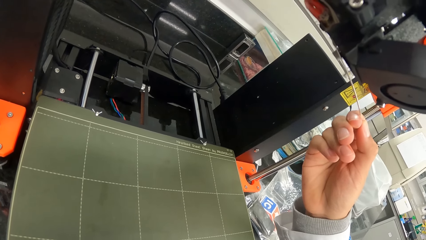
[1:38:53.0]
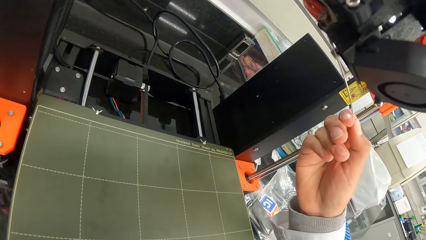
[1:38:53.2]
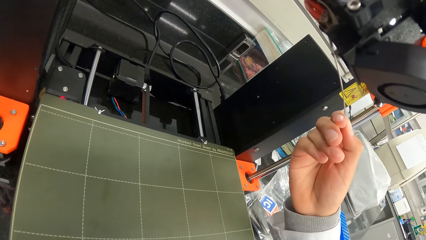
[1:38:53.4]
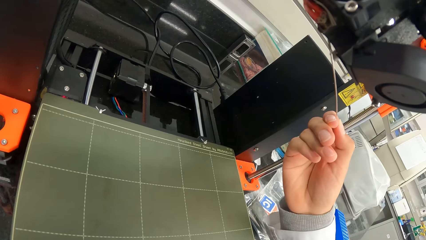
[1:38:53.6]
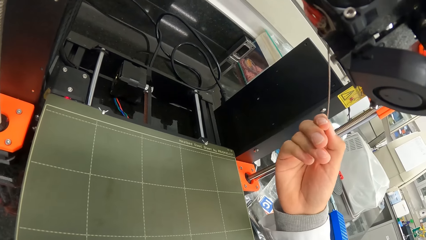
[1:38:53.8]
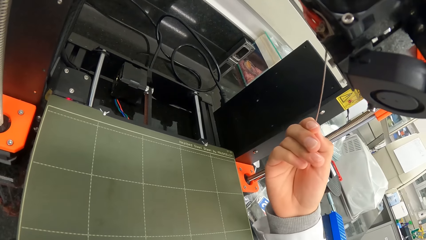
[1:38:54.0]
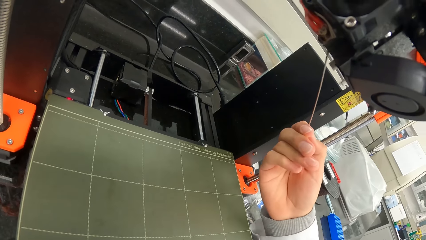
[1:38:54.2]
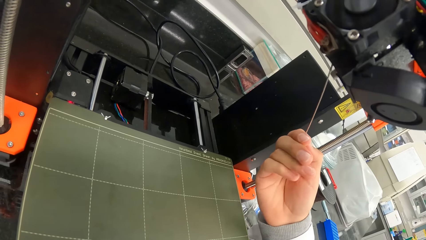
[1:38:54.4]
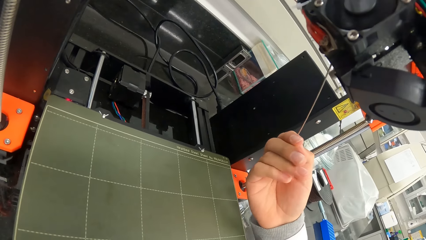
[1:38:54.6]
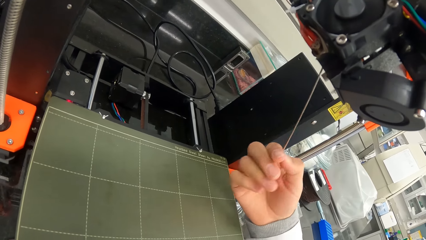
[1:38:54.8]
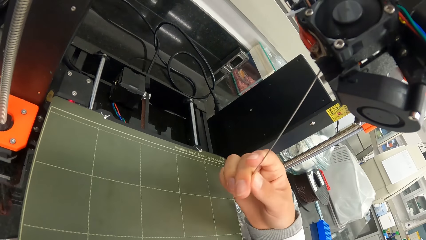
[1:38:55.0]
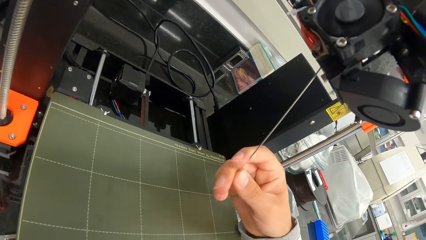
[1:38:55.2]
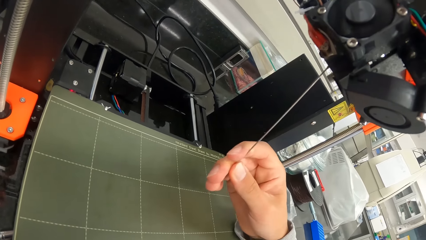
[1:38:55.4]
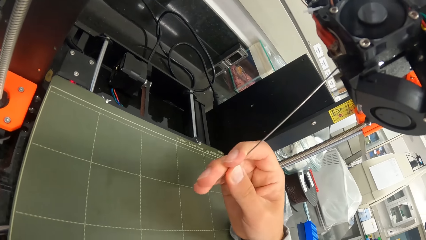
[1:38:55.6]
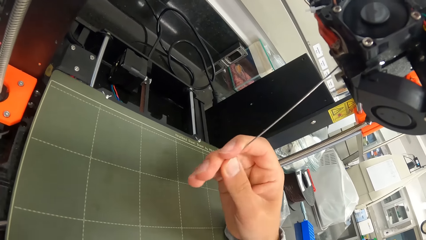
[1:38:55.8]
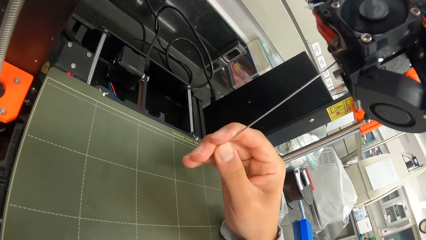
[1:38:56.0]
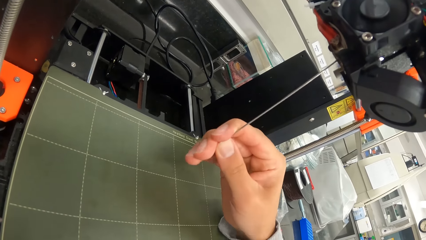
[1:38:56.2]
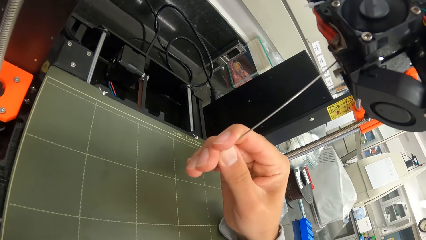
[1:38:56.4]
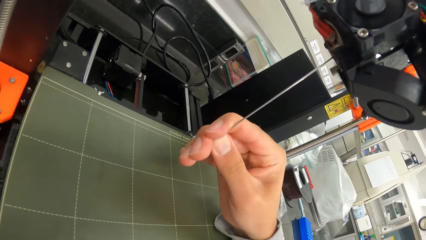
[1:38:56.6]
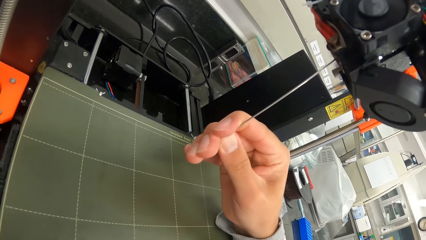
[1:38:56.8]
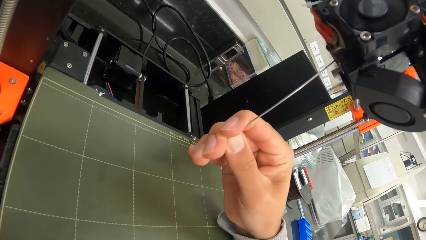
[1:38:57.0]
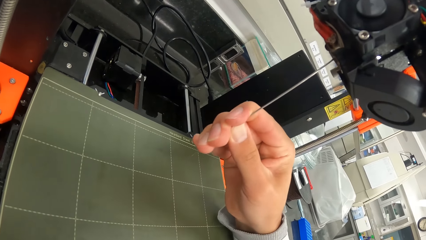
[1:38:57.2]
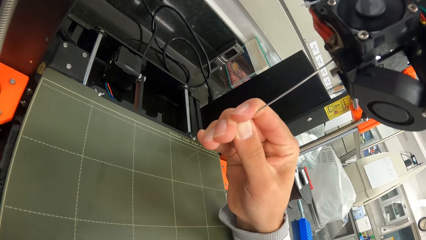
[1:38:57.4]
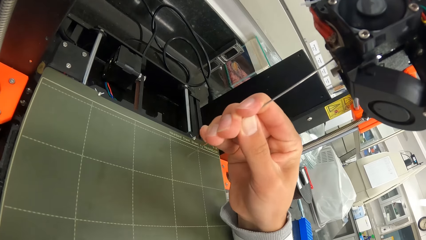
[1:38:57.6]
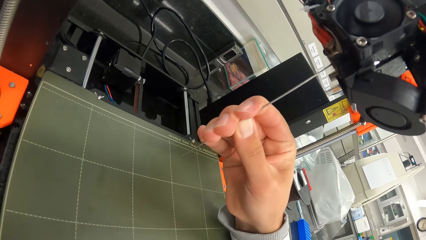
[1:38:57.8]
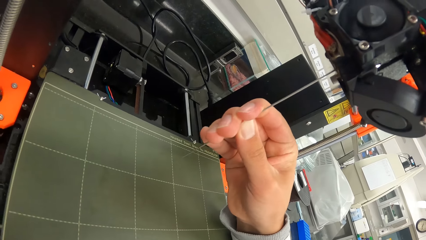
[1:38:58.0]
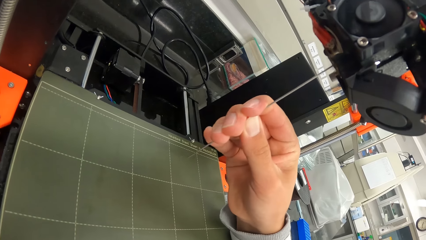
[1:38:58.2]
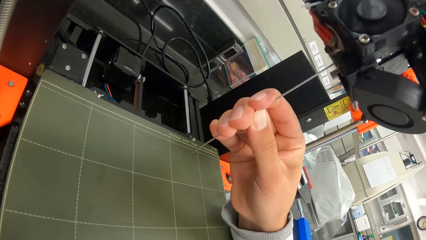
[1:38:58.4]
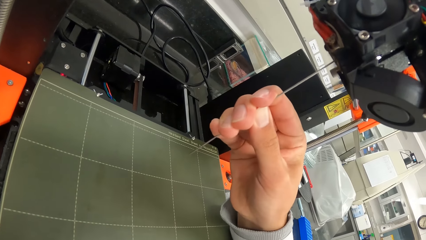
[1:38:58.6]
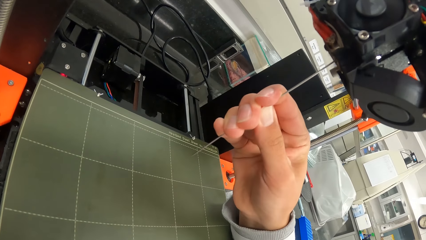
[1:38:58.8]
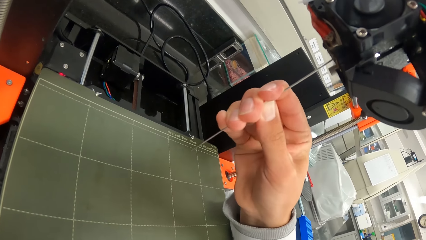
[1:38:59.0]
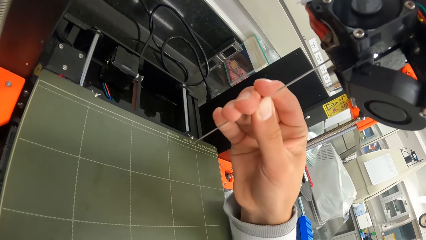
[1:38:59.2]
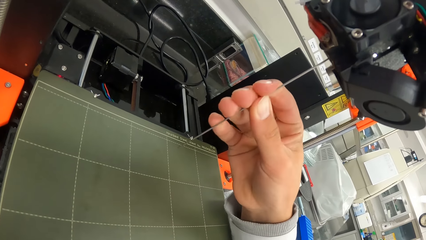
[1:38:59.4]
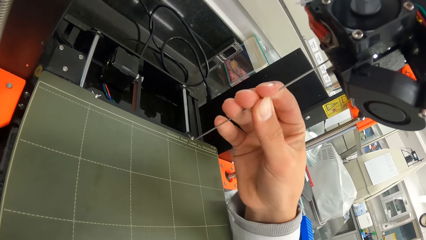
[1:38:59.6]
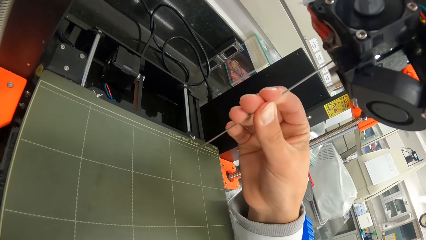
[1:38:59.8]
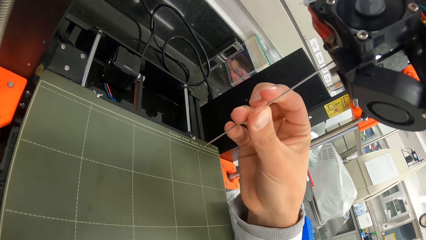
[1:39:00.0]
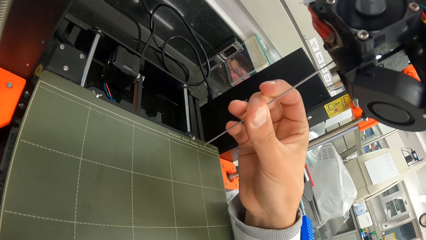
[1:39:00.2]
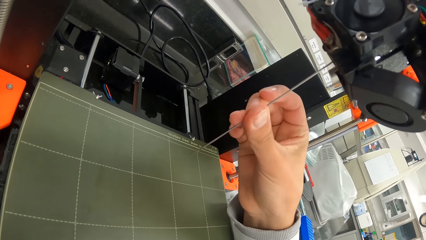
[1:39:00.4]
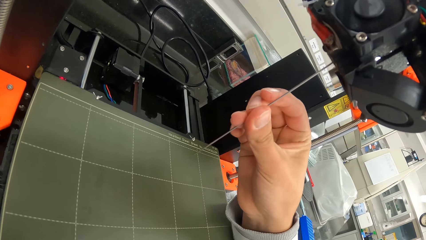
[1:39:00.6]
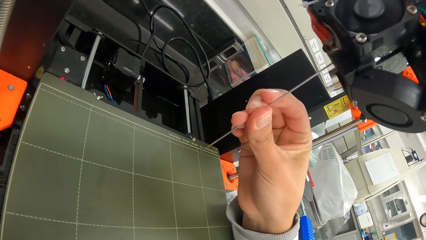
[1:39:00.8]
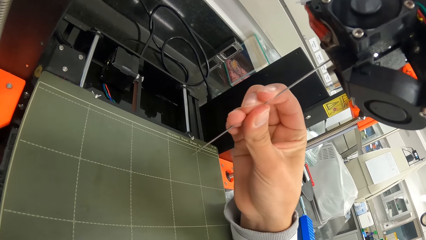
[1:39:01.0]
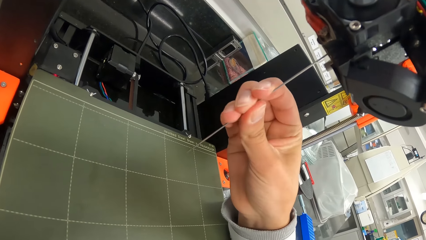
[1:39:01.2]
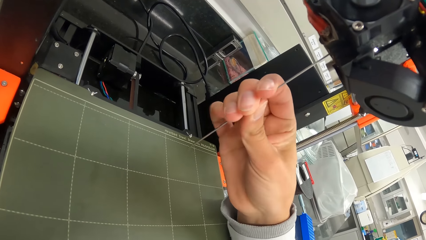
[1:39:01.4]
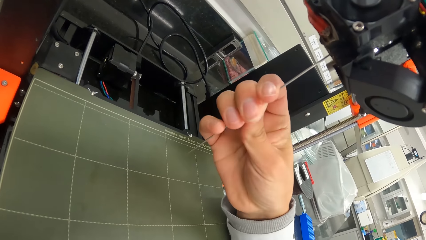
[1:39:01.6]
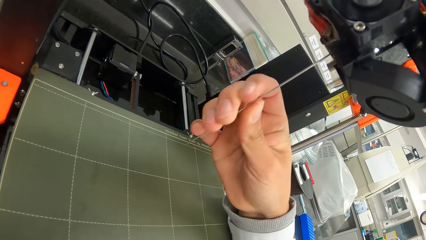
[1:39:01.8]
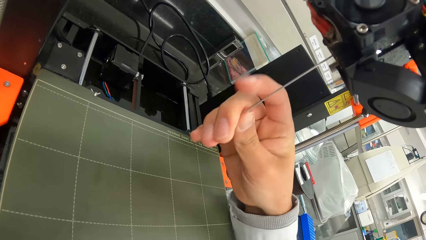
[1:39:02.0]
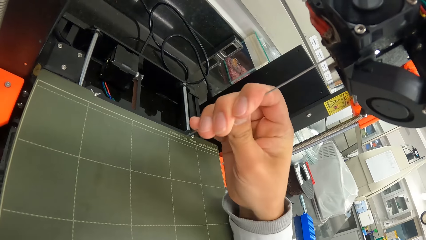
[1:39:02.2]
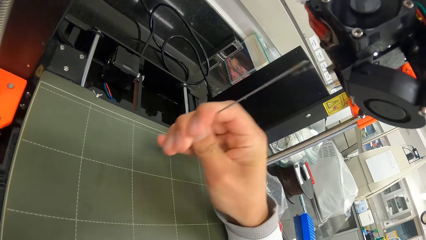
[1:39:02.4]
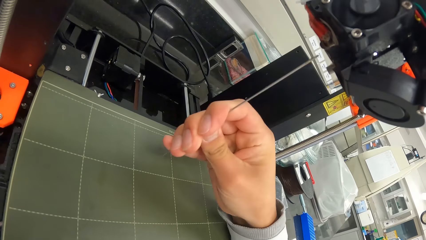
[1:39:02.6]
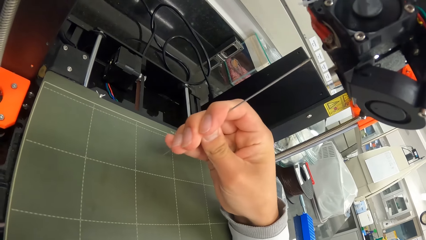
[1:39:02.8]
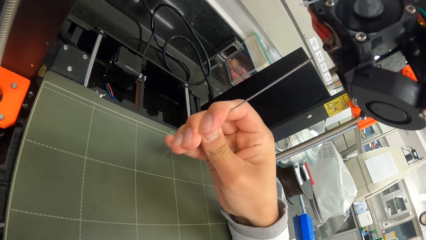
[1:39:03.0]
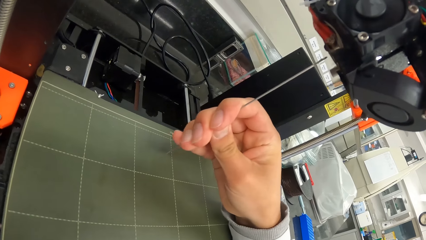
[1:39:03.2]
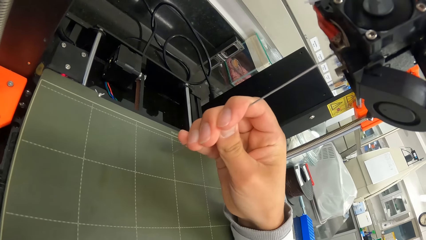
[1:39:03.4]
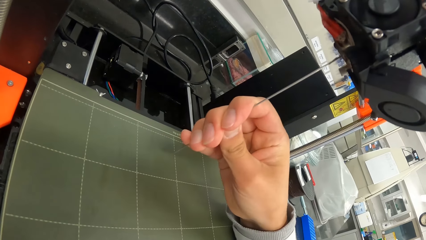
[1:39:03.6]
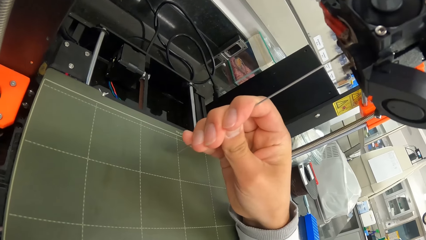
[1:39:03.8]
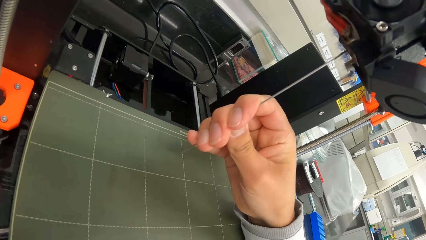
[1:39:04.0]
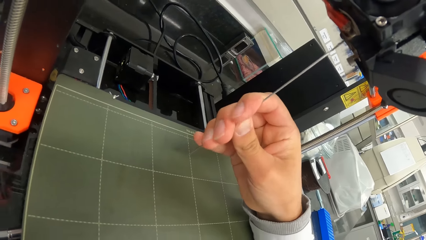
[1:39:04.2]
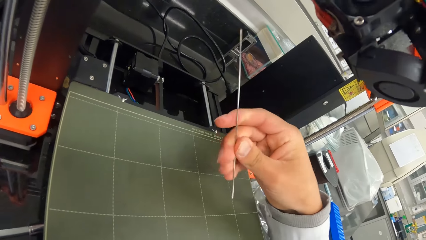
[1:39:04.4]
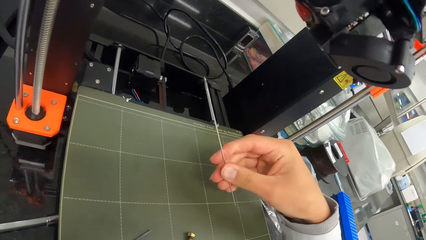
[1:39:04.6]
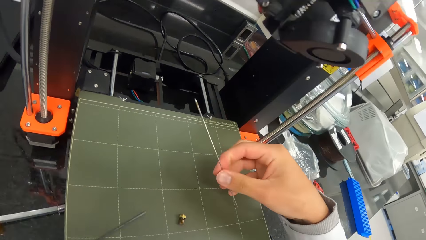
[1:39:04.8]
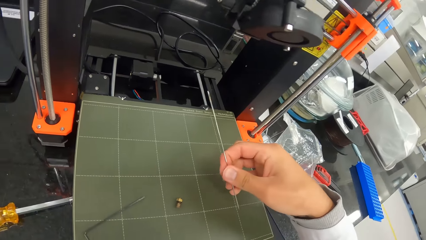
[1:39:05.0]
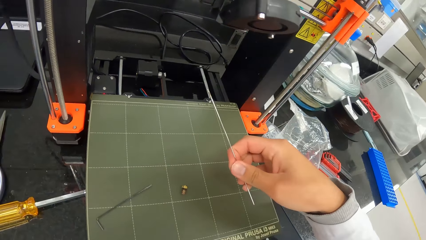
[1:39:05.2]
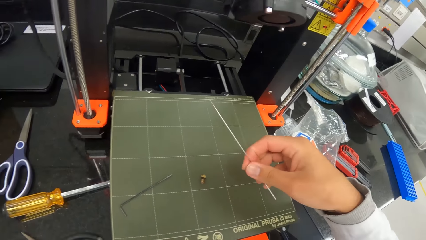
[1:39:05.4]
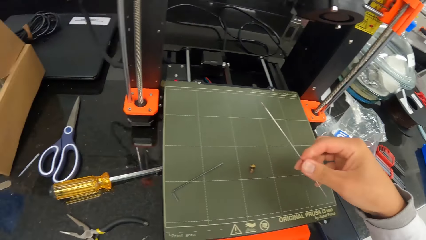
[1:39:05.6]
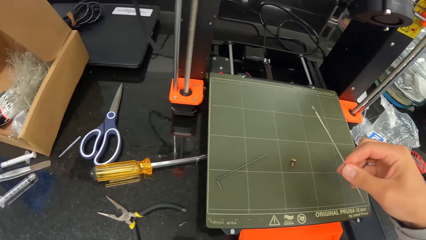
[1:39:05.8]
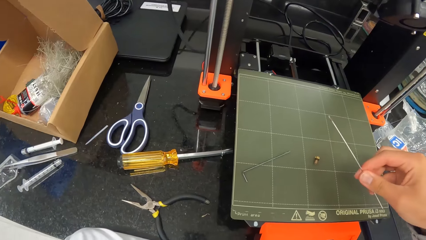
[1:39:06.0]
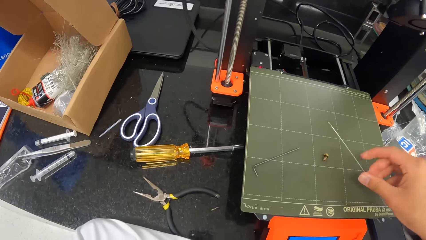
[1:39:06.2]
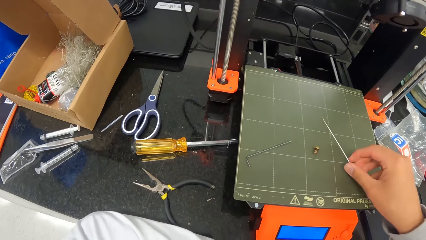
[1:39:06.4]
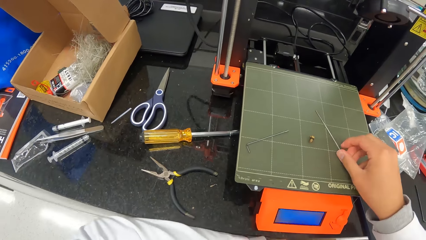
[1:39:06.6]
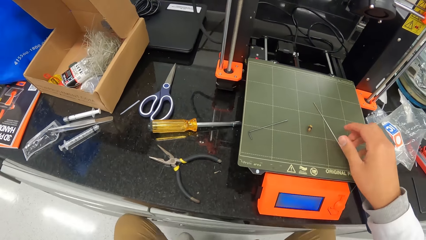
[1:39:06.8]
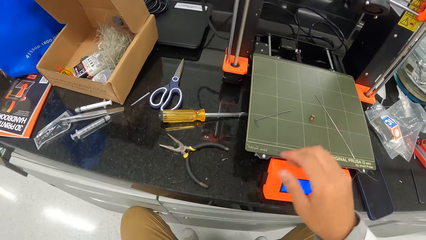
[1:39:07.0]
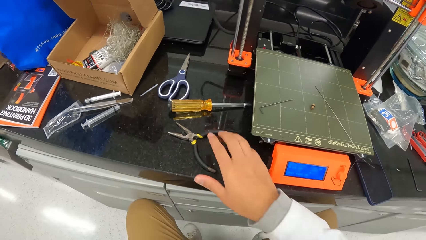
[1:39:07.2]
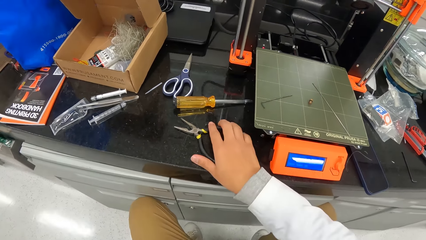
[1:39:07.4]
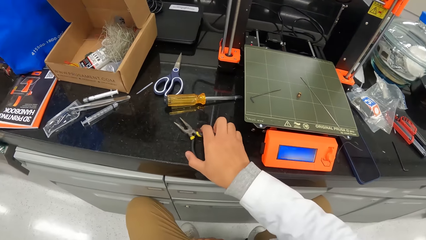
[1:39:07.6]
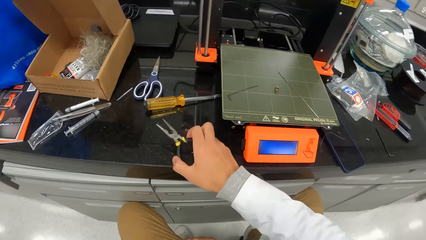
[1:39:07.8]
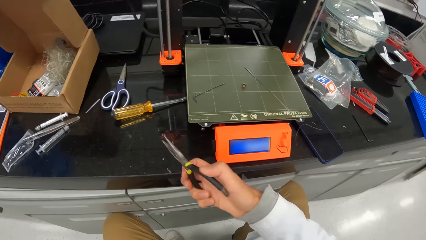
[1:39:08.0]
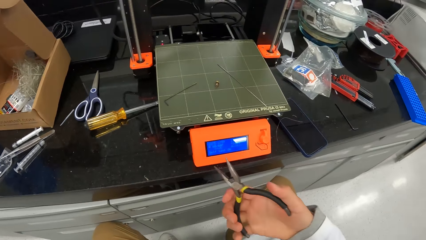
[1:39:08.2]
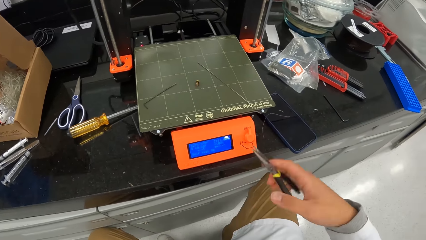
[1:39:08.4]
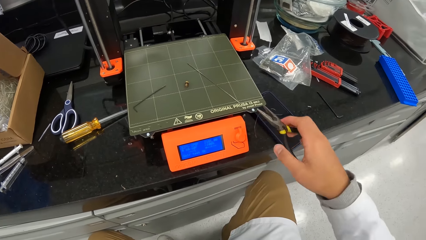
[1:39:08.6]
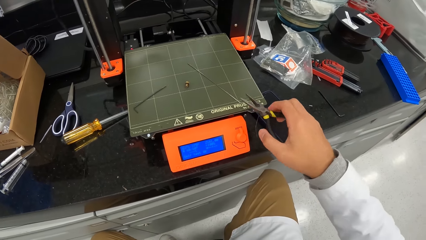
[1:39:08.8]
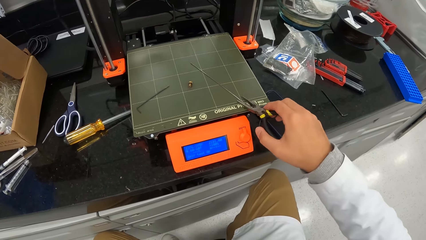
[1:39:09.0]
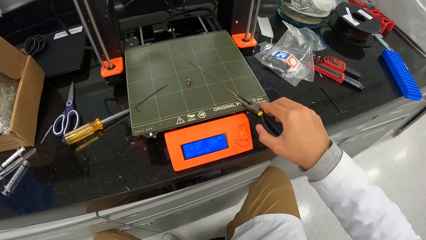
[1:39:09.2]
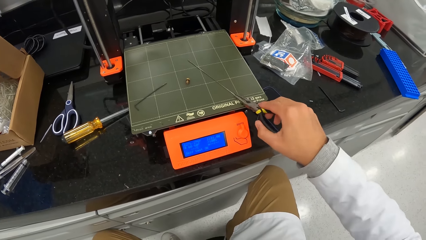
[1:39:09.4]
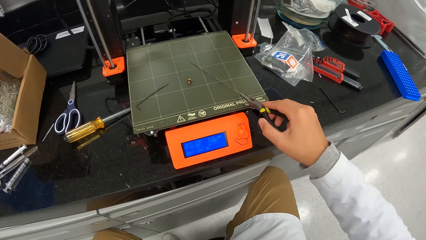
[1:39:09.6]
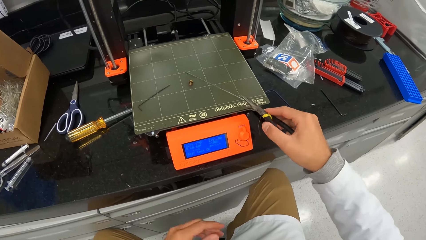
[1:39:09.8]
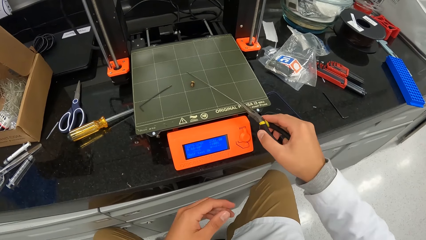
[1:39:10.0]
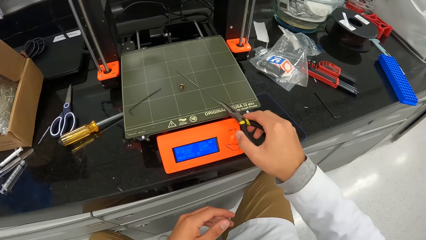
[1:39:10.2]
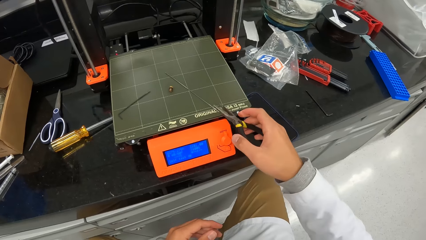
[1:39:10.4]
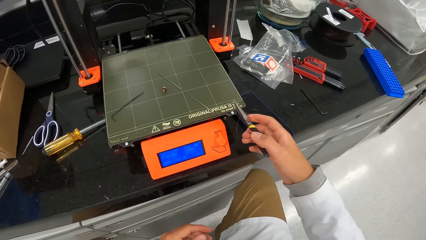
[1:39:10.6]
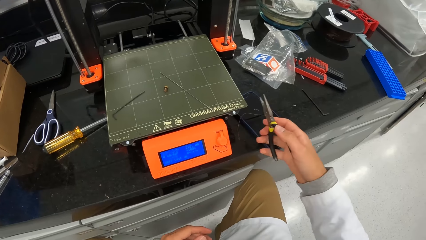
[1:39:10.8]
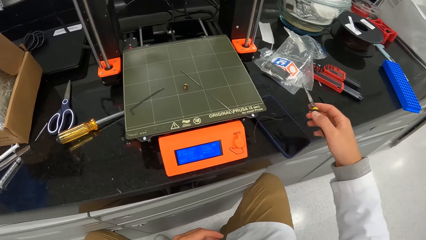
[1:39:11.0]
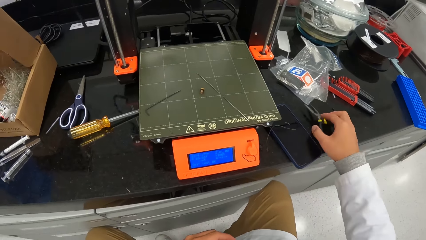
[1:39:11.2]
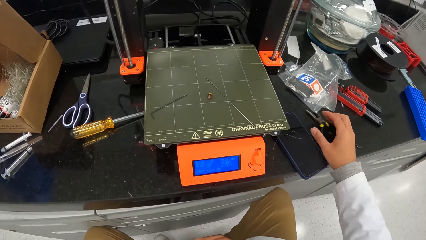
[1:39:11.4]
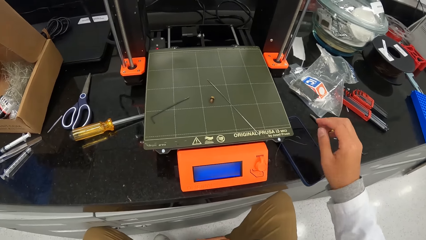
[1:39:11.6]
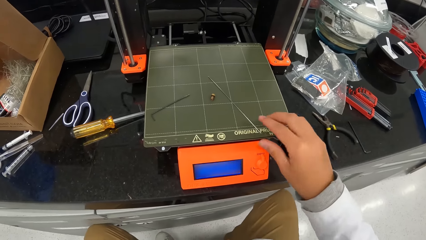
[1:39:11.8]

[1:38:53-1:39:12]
The camera wearer inserts the wire in the prusa. He takes out the hex key wrench from the extruder with his right hand. He drops the hex key wrench on the print bed. He picks the plier from the slab with his right hand. He holds up the hex key wrench on the print bed with the plier. He drops the hex key wrench on the print bed with the plier. He drops the plier on the slab.
